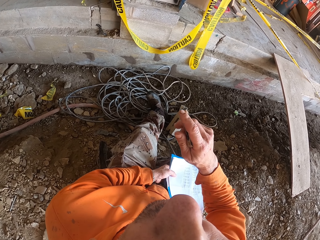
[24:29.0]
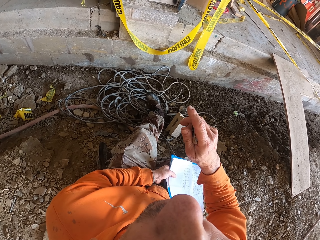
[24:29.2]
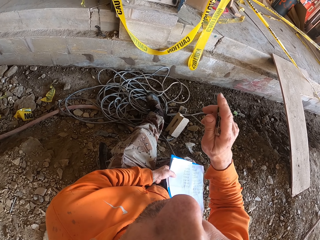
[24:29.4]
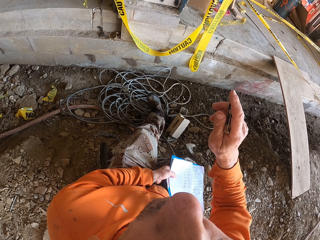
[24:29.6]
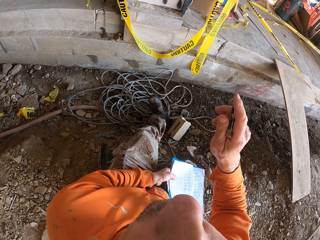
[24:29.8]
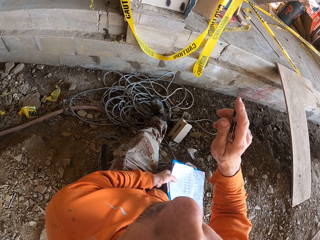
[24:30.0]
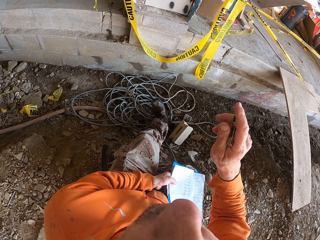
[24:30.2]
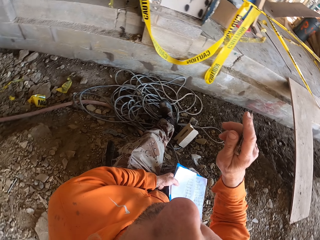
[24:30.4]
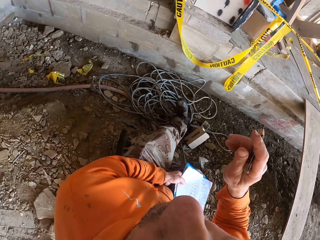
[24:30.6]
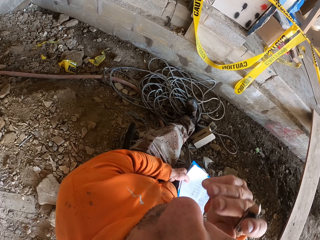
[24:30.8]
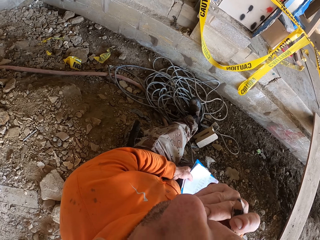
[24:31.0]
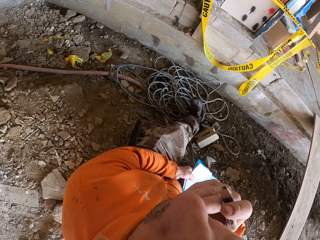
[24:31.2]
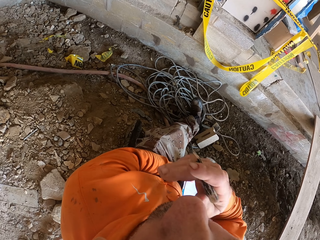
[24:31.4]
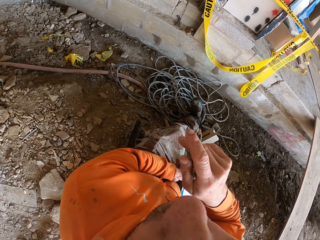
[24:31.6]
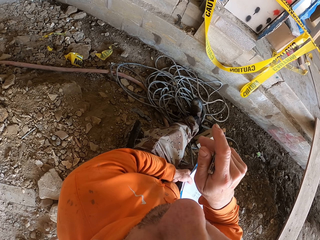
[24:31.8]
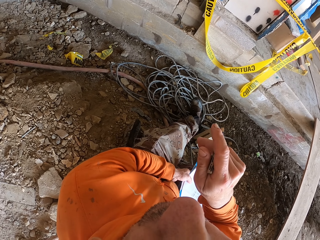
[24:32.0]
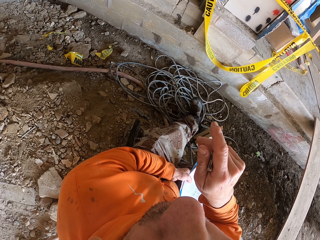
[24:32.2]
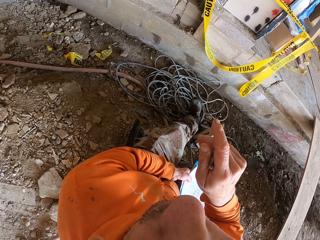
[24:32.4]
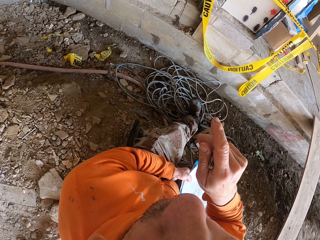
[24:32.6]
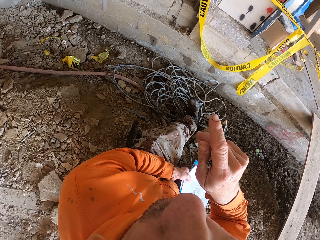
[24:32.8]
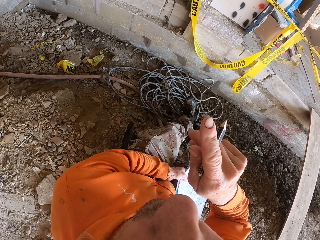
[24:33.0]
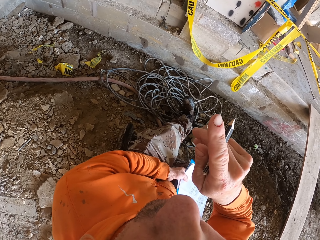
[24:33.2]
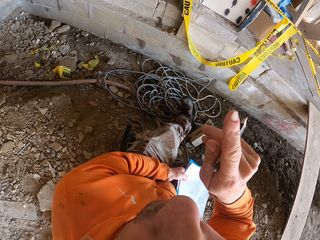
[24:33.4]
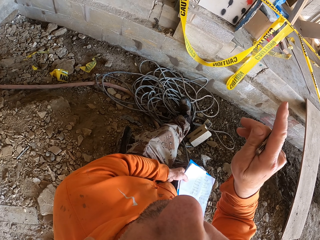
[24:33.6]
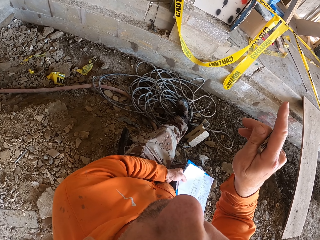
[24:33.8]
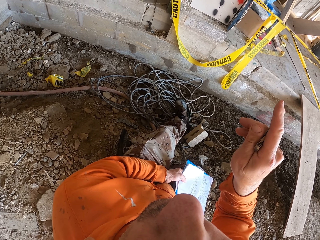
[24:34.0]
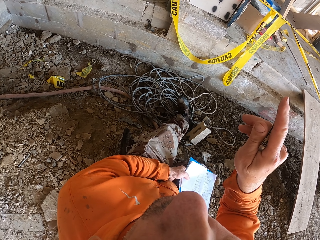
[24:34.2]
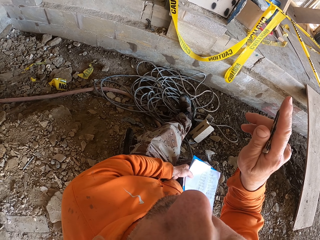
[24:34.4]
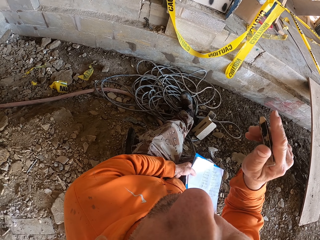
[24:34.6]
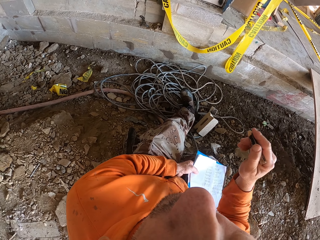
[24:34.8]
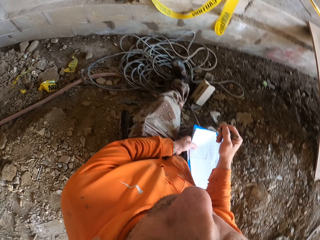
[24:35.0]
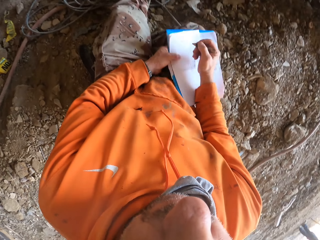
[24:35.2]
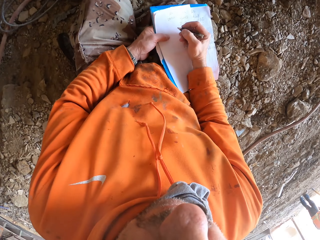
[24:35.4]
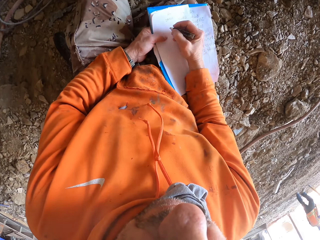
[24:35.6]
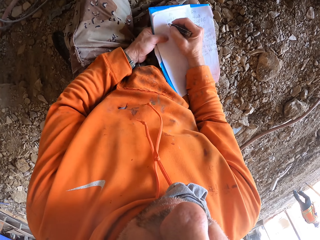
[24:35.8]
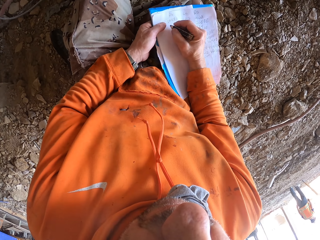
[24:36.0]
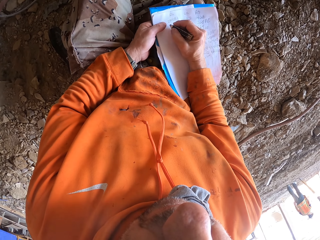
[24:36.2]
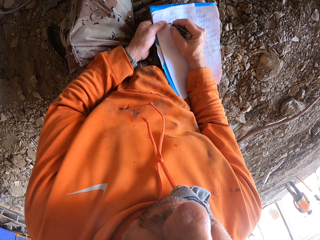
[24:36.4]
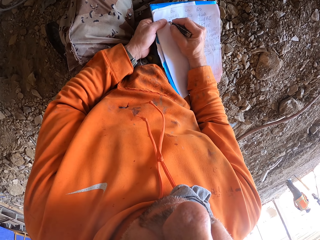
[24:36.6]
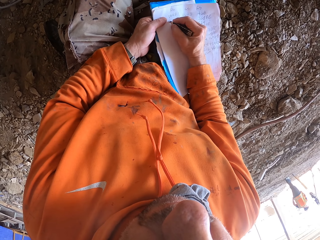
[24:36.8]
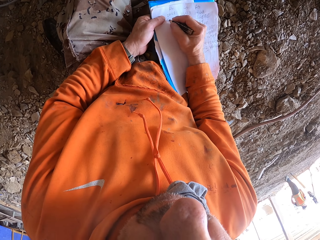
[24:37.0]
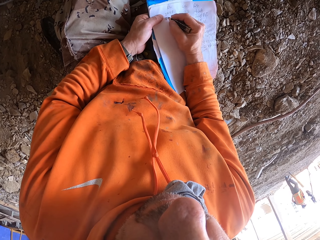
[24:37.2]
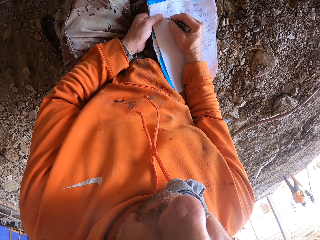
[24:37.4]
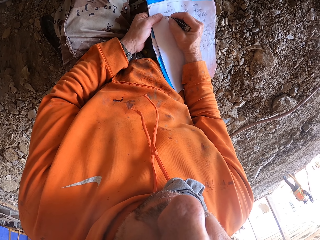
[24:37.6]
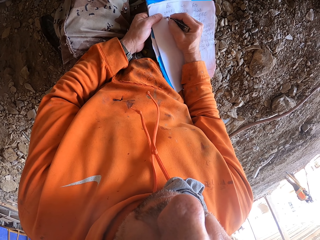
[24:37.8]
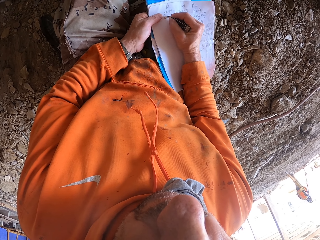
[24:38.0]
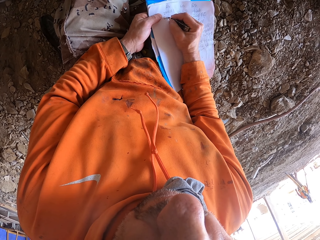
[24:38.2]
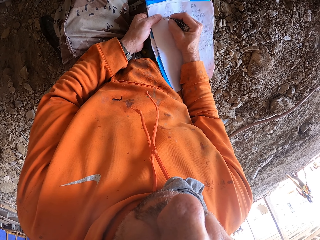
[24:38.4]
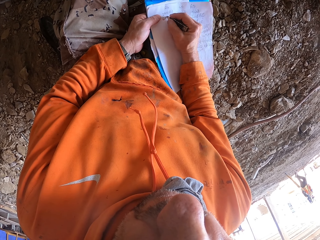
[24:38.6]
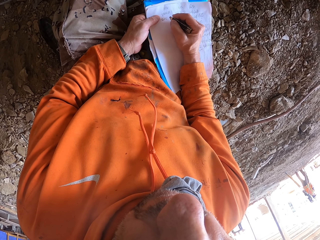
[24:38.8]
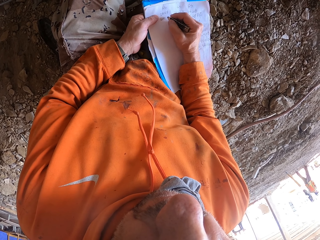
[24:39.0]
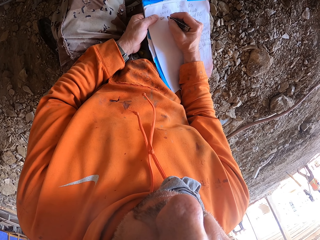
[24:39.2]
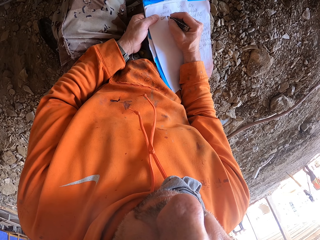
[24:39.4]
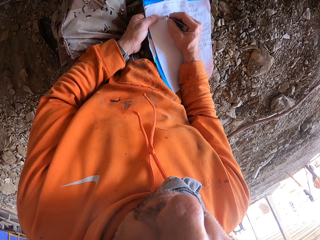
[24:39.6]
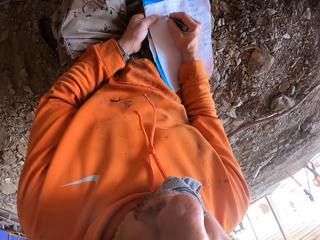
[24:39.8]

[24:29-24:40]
The camera wearer touches his face. He moves his hand. He points around. He writes on the paper.

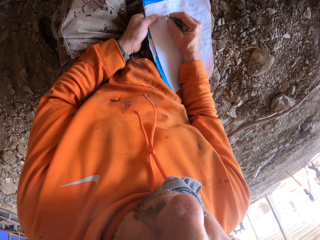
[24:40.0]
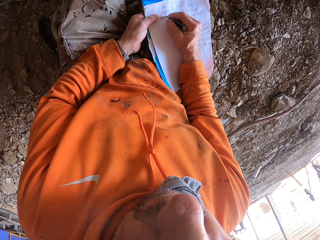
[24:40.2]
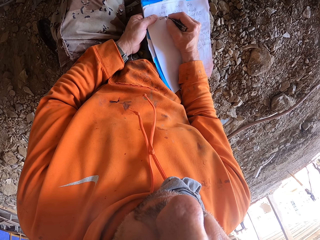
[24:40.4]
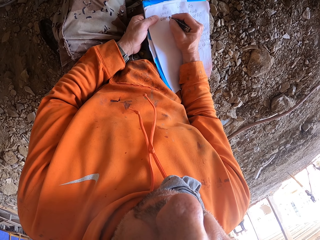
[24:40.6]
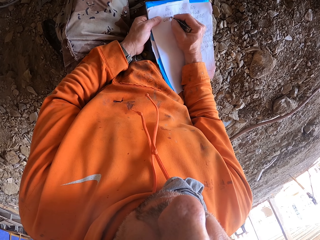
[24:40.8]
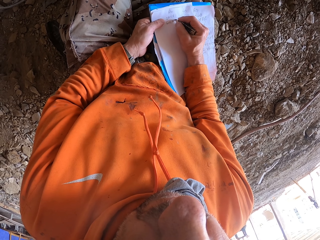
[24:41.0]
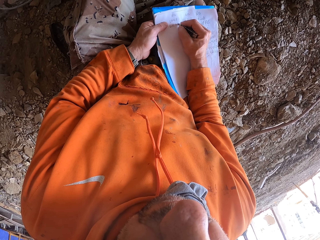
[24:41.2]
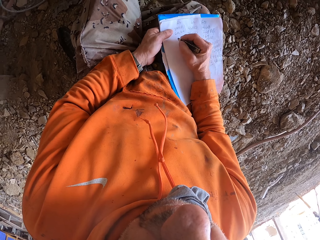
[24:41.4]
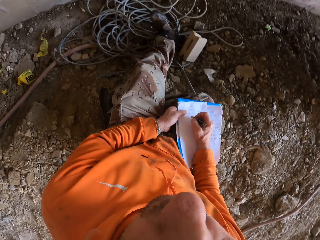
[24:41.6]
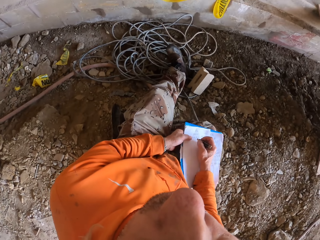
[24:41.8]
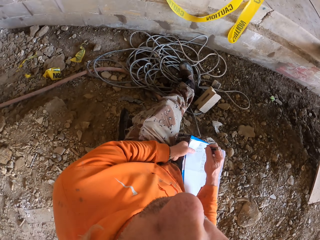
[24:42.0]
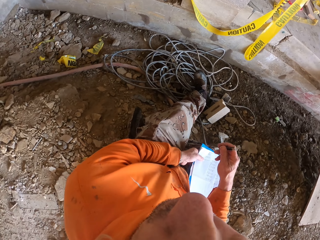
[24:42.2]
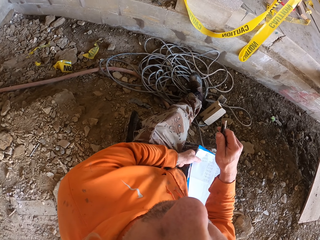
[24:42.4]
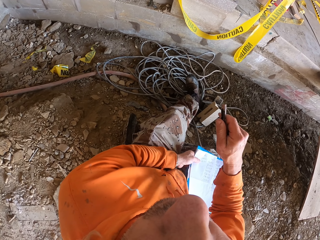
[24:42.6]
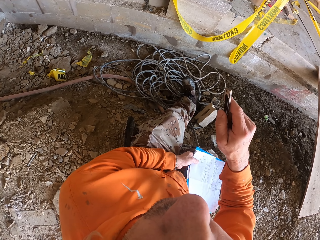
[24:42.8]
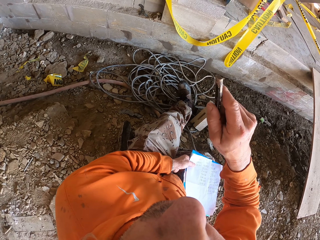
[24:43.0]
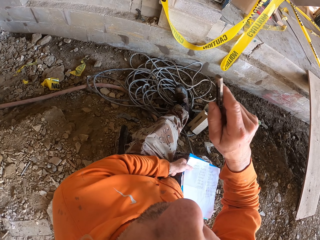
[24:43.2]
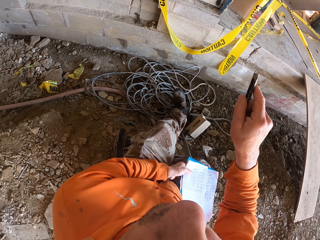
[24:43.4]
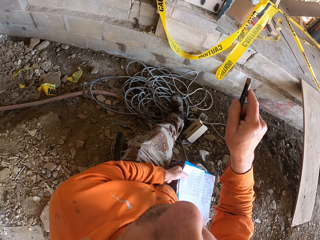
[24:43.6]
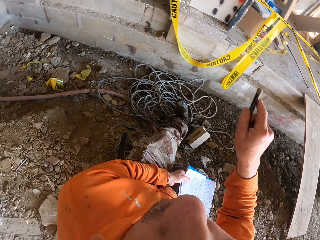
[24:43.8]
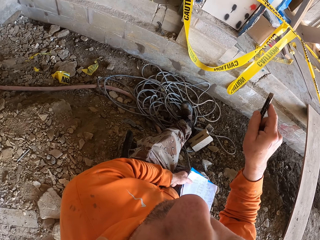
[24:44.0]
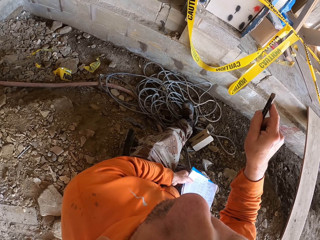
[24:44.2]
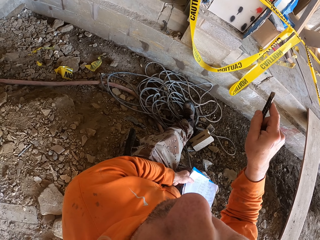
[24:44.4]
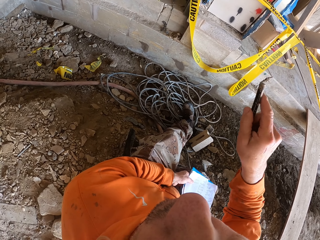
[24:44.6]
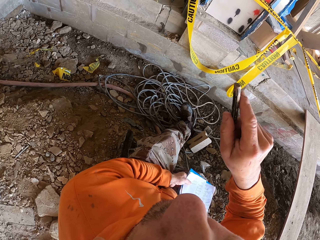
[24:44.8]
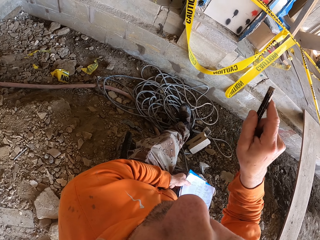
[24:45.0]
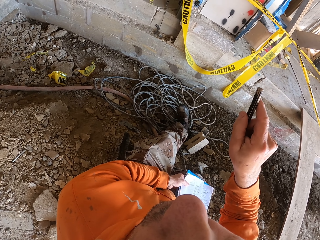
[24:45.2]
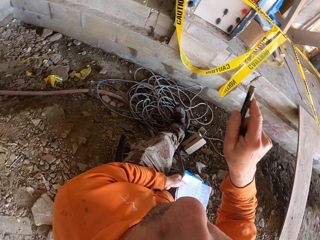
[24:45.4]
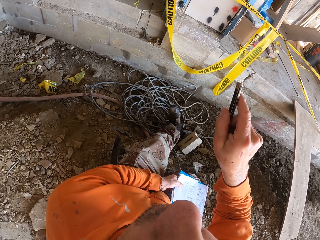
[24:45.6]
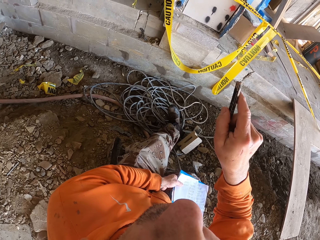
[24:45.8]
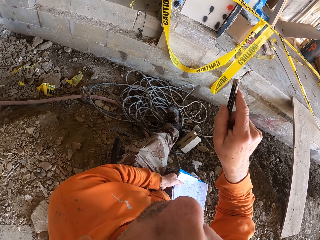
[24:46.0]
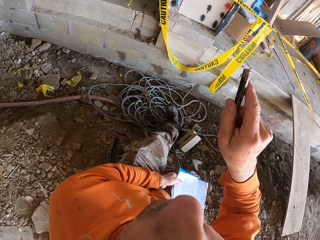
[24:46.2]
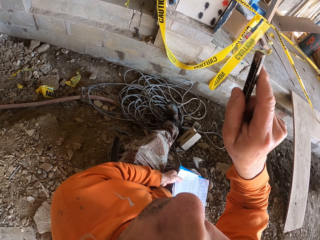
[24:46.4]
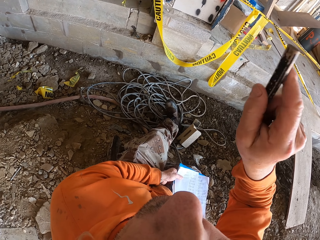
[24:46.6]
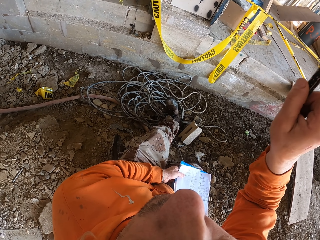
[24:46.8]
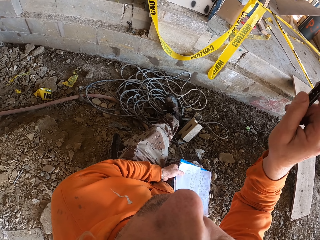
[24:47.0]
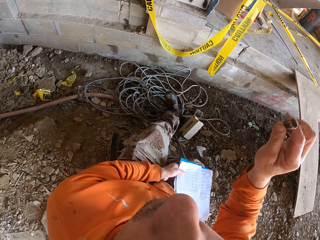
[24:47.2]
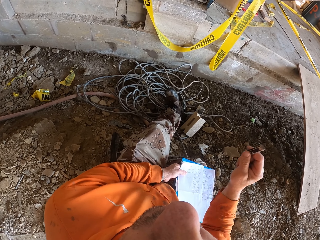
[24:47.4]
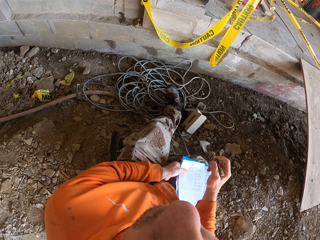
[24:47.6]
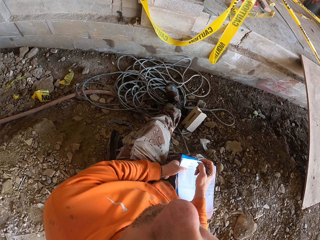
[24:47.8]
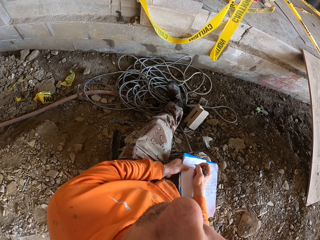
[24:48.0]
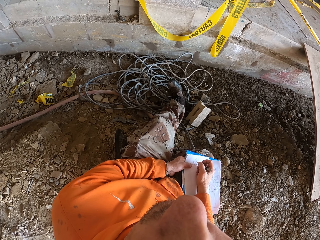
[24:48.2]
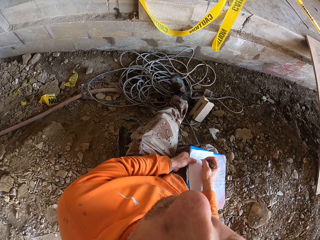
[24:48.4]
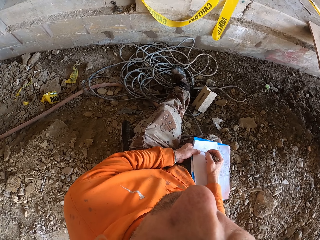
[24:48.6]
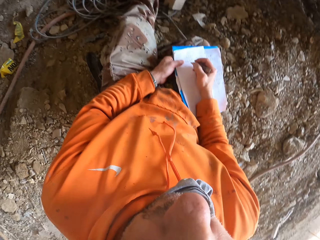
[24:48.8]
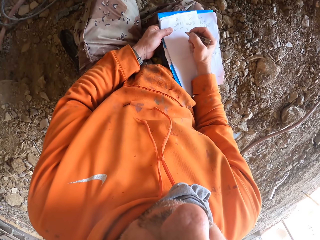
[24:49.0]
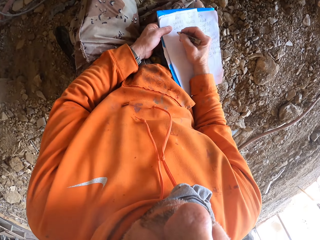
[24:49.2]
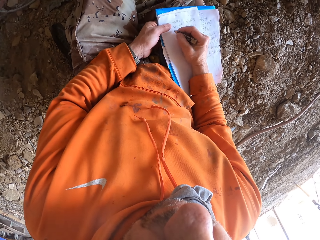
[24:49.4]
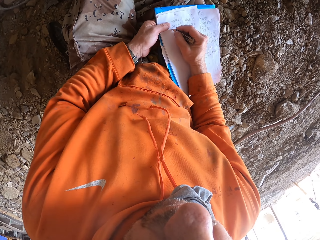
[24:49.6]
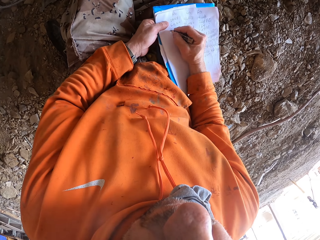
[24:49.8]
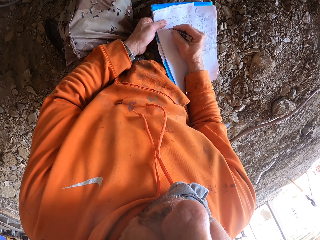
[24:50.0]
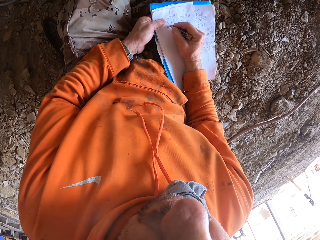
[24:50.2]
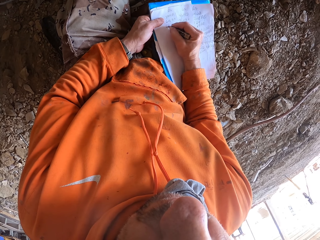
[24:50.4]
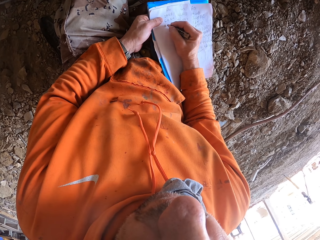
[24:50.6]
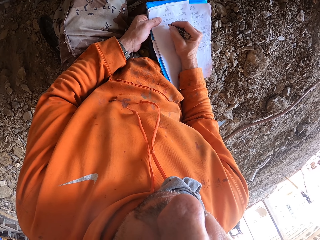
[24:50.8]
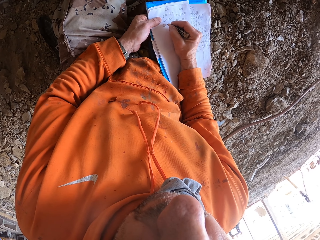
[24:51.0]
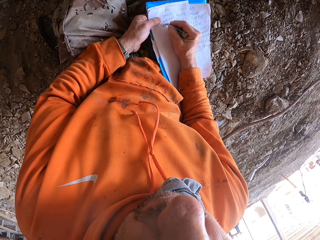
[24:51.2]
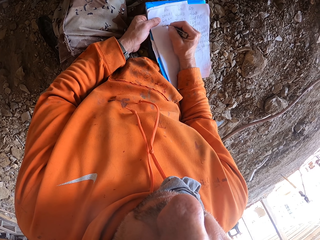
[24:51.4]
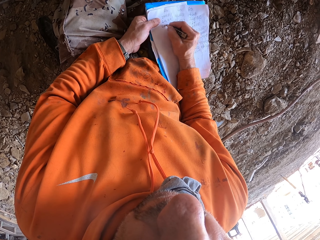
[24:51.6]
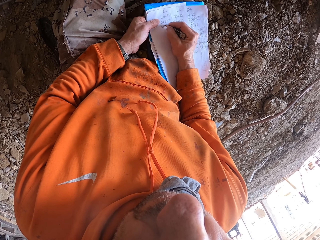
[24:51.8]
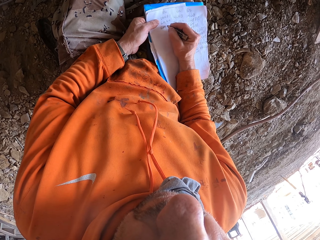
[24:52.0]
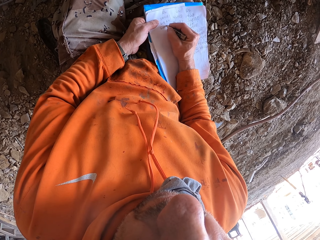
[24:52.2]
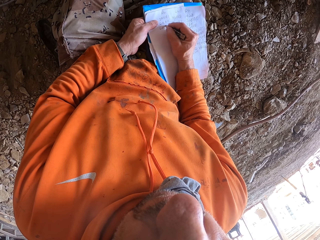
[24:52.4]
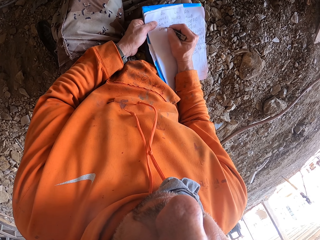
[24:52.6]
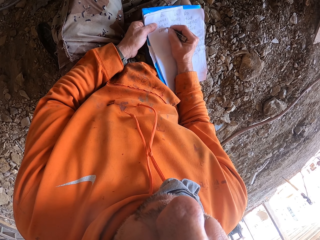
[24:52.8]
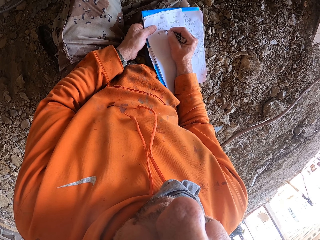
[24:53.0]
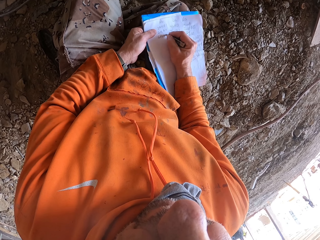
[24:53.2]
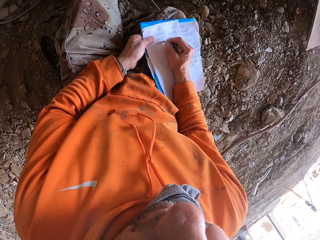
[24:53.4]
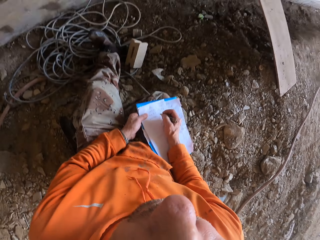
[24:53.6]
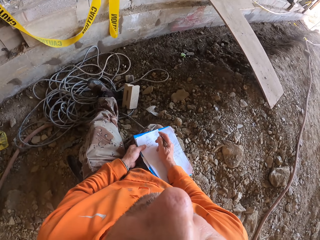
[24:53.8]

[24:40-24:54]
The camera wearer moves his hand. He points around. He writes on the paper.
